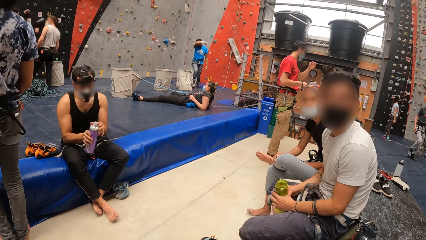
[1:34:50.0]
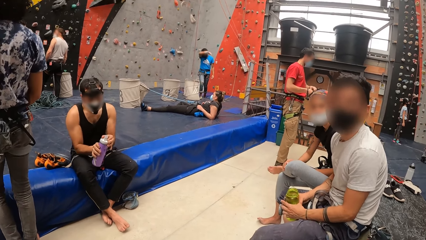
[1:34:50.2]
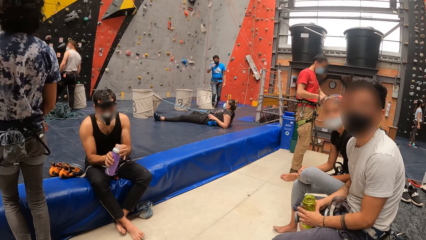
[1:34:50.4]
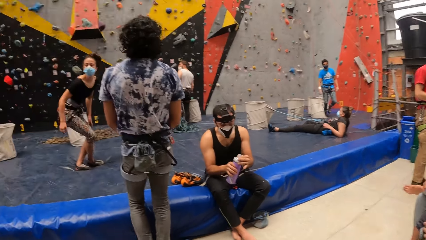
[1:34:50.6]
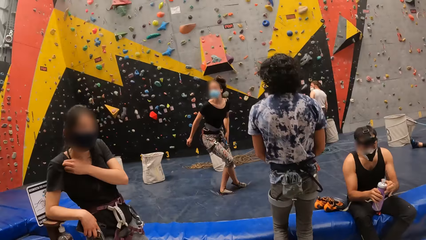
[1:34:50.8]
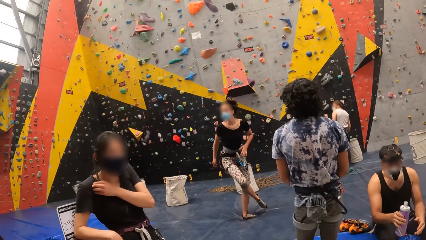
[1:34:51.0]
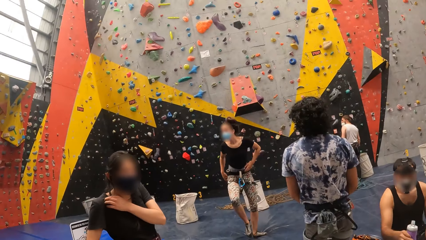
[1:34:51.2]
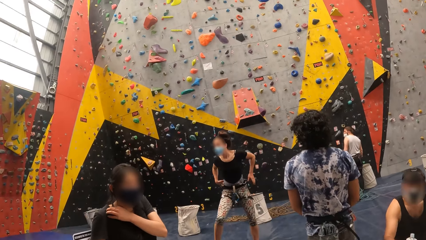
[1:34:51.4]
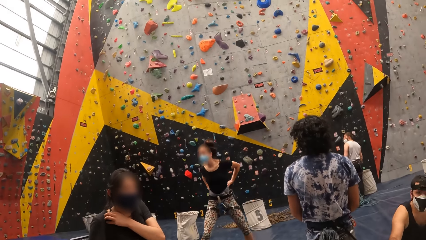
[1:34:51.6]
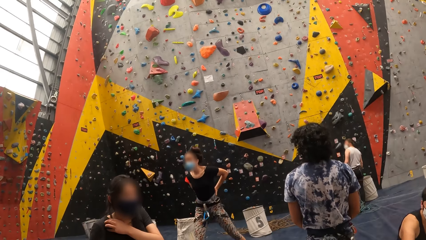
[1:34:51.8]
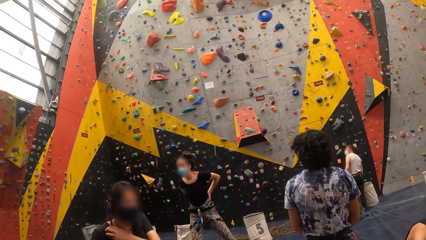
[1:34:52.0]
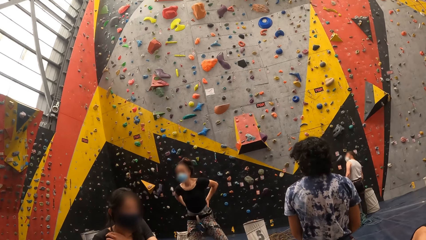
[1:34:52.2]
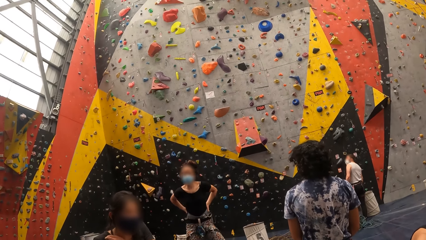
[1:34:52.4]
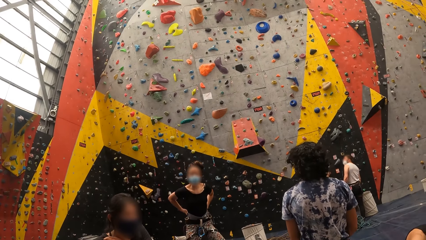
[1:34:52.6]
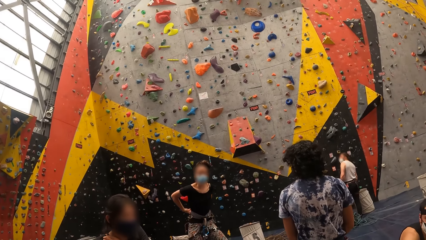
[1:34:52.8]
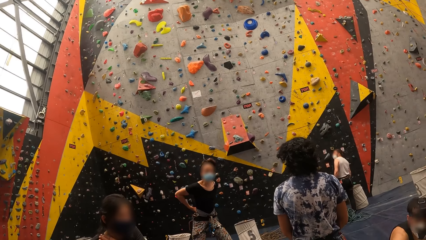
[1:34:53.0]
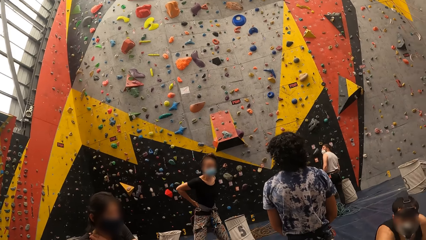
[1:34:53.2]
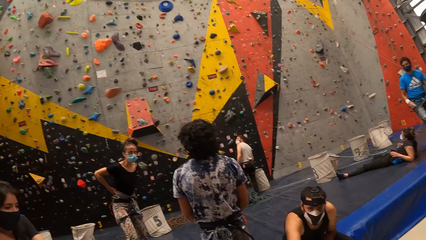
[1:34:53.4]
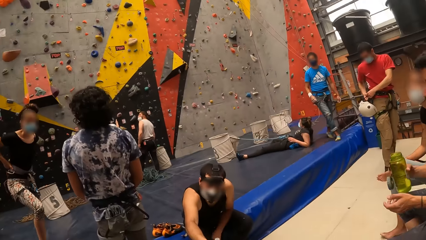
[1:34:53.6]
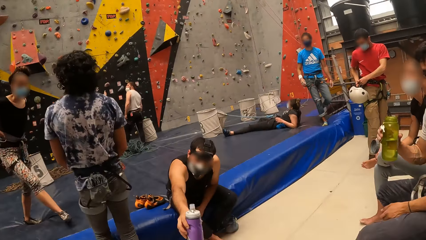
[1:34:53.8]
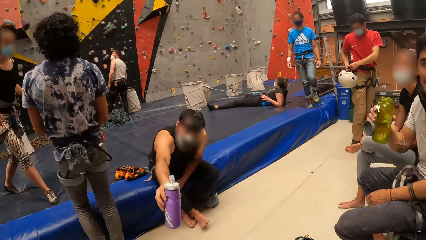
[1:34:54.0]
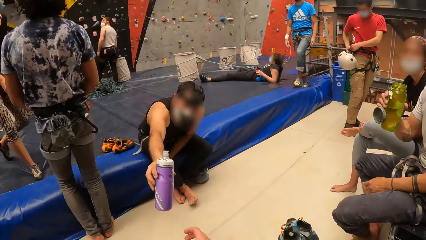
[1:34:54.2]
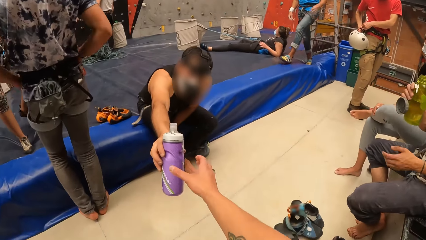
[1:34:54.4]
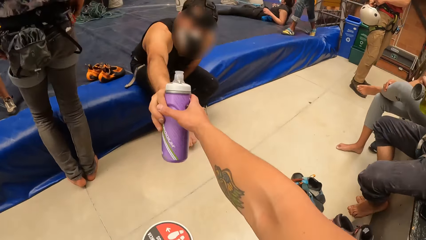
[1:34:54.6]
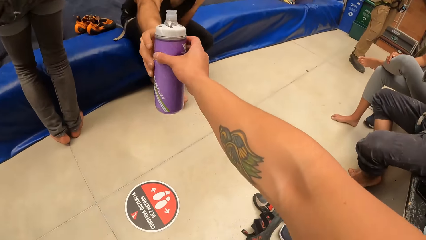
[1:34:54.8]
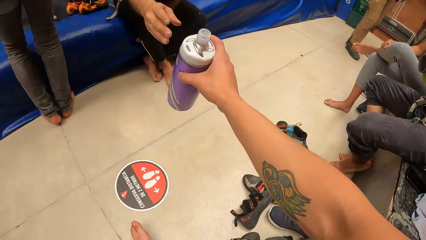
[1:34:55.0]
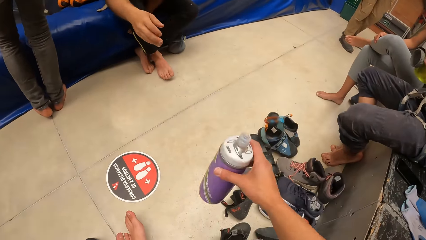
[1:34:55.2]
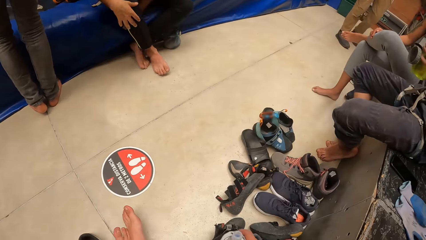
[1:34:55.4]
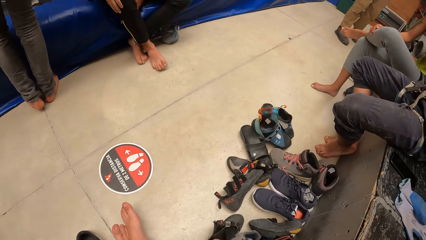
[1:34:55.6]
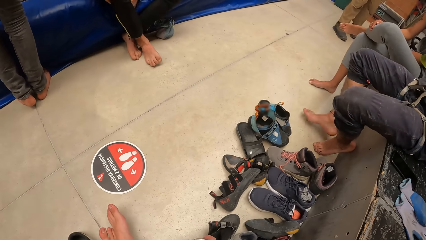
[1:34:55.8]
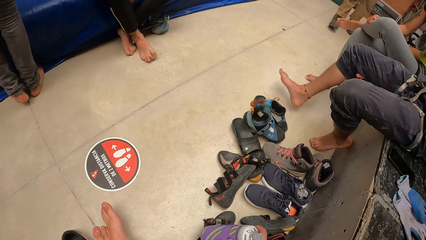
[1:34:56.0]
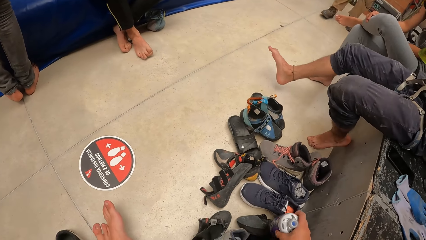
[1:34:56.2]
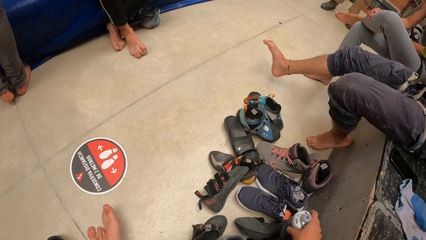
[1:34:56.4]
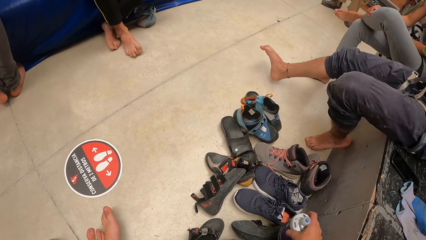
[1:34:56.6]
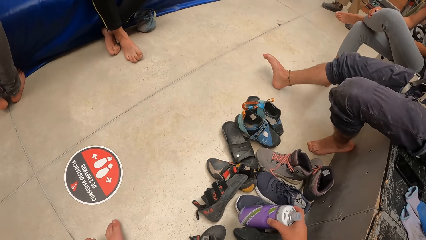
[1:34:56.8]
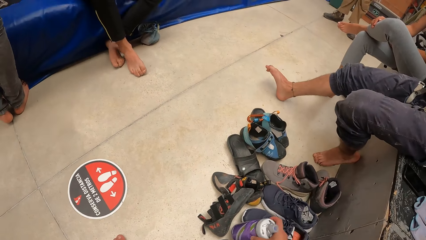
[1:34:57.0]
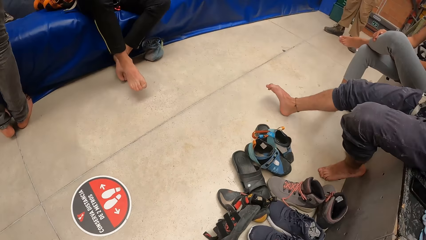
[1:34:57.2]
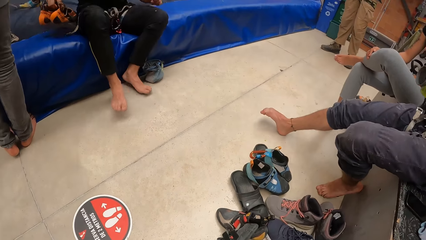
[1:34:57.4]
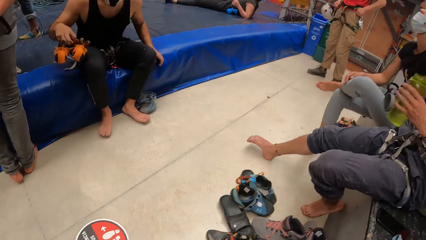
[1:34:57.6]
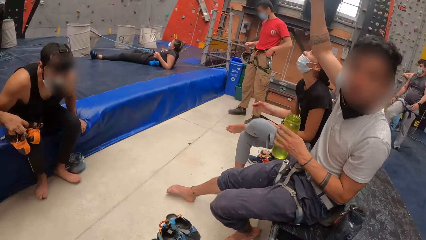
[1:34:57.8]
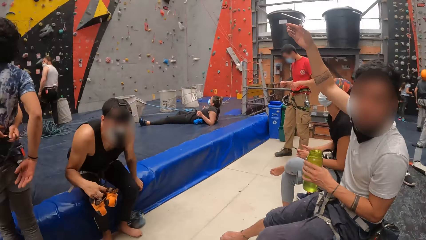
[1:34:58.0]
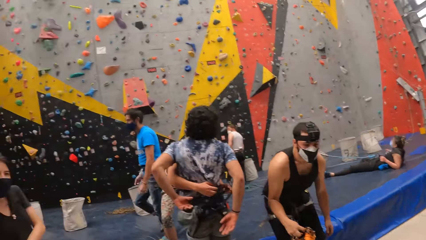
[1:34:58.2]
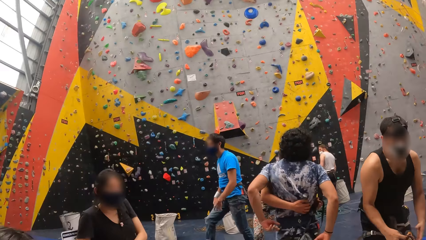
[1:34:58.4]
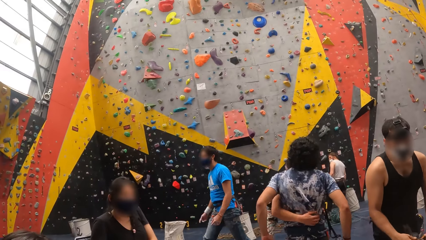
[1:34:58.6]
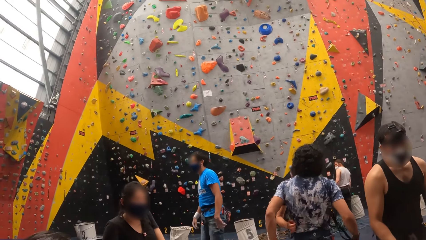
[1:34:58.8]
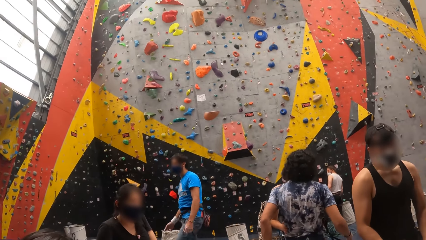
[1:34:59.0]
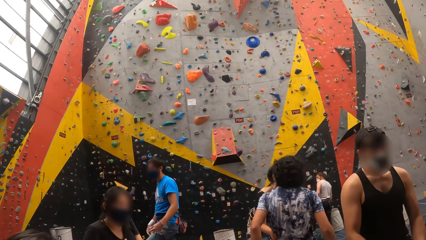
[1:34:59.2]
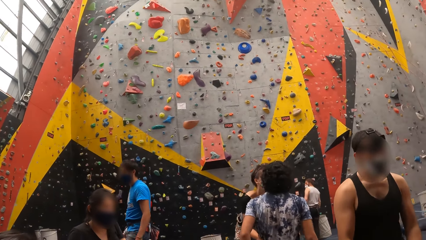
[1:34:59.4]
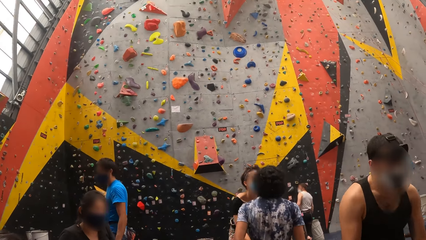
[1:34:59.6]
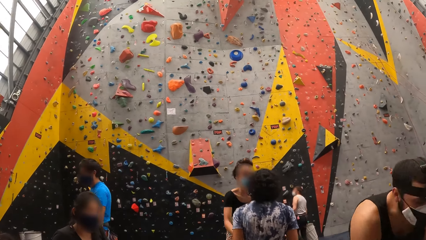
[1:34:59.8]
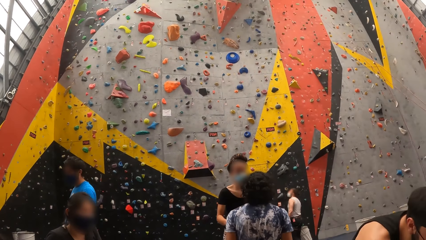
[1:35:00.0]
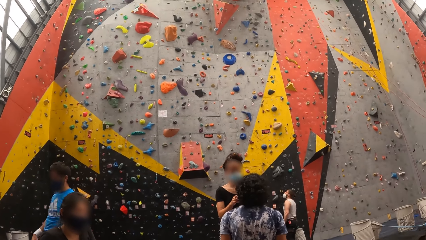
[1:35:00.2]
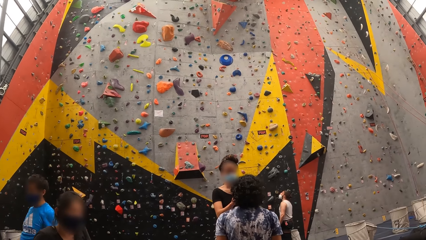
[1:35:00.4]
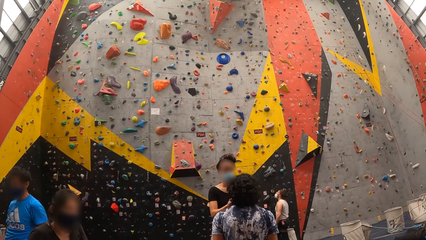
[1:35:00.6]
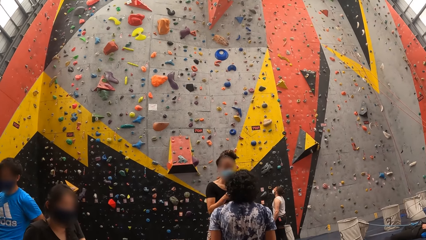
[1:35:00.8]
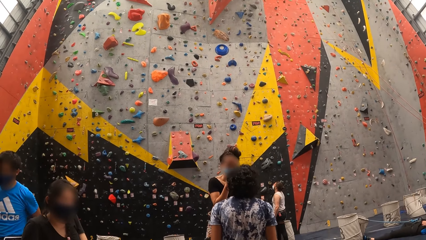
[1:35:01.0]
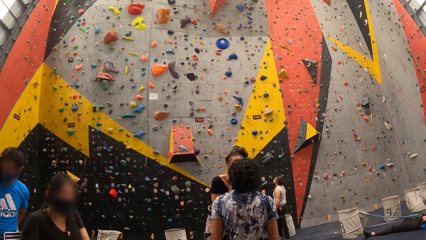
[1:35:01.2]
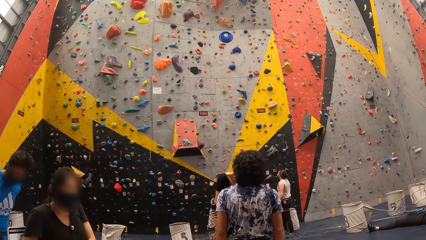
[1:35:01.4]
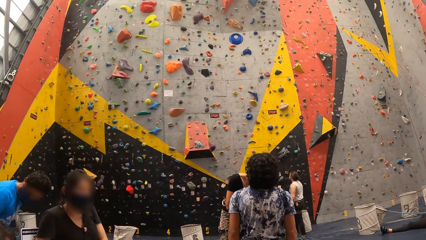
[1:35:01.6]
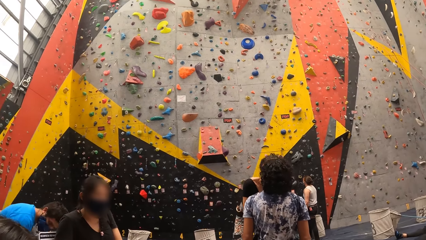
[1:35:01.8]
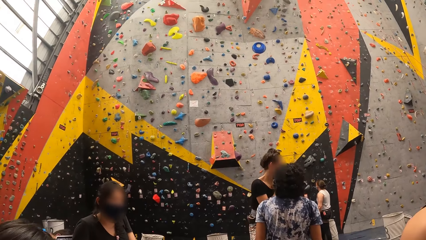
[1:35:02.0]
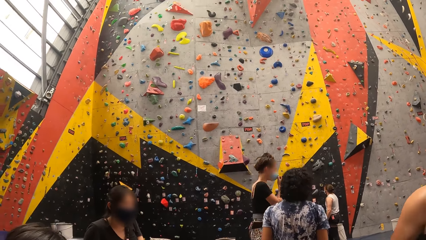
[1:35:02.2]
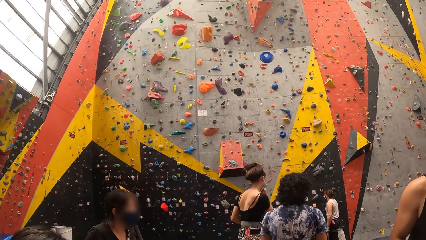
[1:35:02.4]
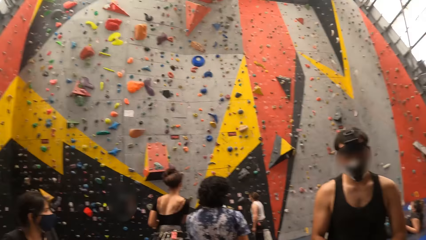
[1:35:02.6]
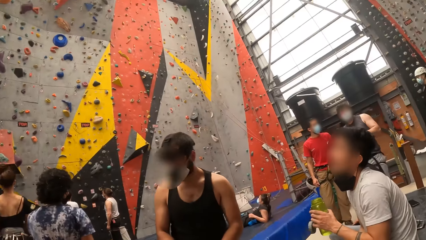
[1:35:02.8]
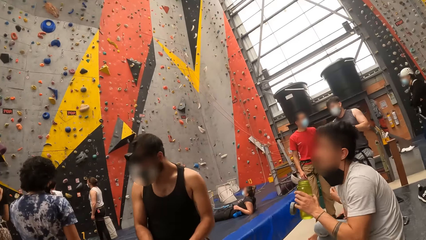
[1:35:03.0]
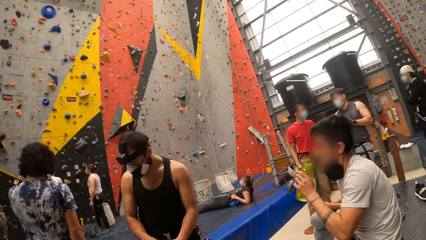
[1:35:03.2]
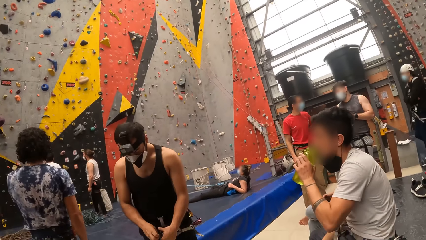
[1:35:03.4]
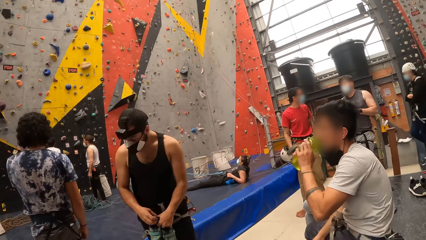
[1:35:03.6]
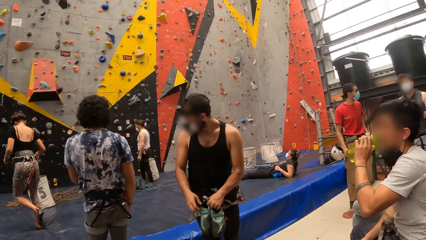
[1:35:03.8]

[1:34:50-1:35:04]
The camera wearer takes a bottle of water from a man. They put the bottle of water on the ground. They hold the bottle of water. They look around.

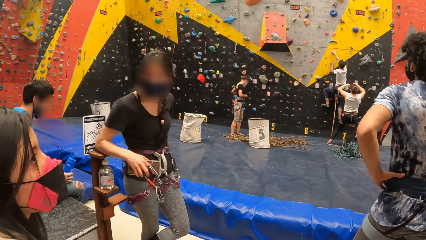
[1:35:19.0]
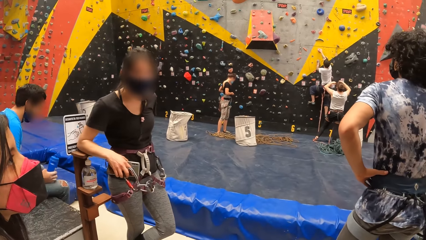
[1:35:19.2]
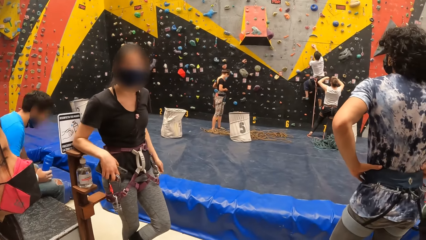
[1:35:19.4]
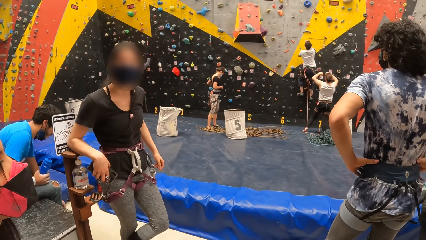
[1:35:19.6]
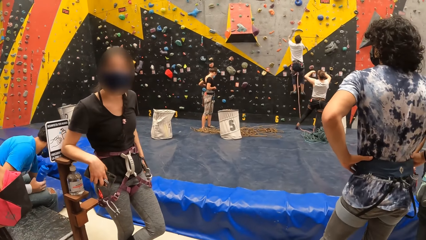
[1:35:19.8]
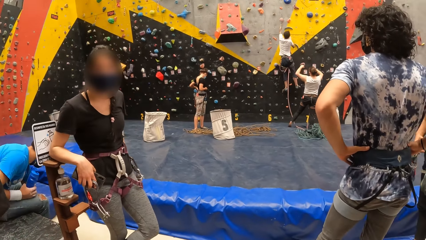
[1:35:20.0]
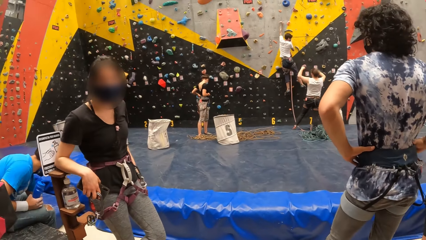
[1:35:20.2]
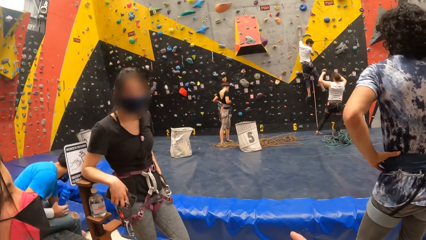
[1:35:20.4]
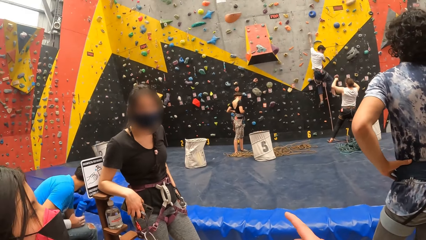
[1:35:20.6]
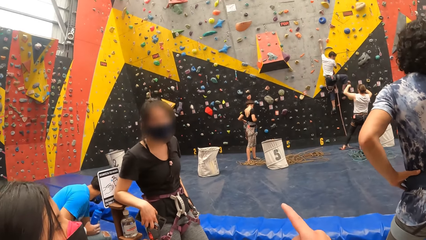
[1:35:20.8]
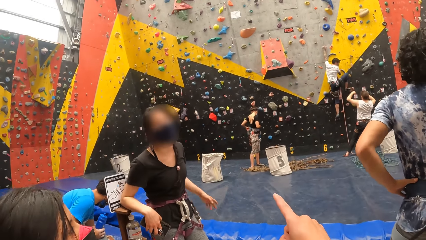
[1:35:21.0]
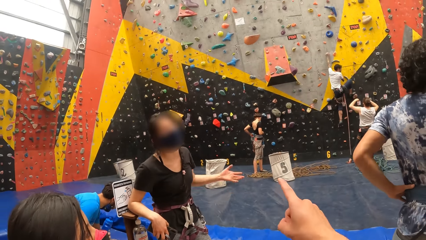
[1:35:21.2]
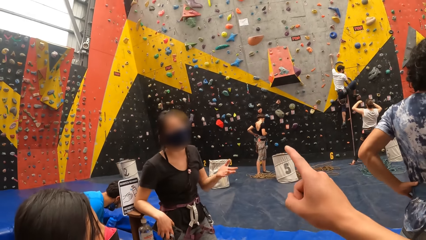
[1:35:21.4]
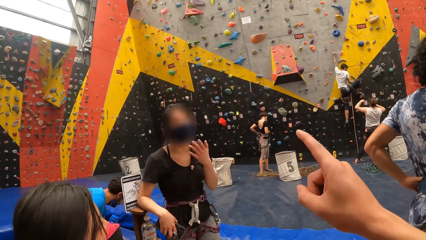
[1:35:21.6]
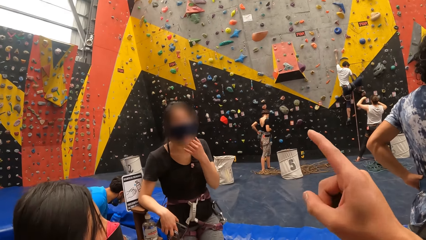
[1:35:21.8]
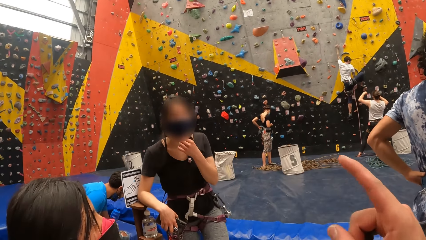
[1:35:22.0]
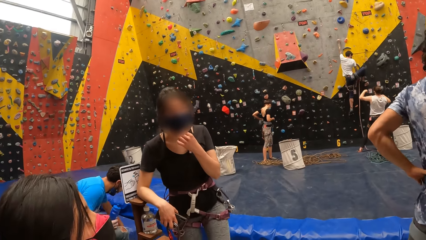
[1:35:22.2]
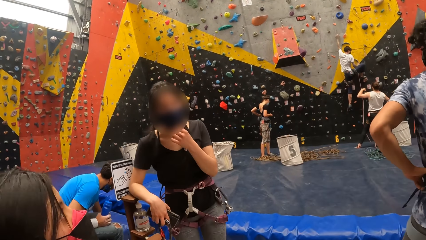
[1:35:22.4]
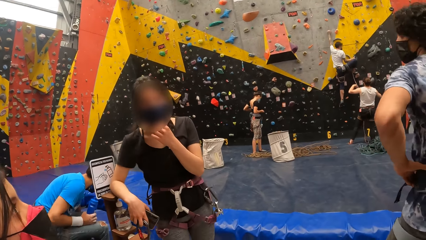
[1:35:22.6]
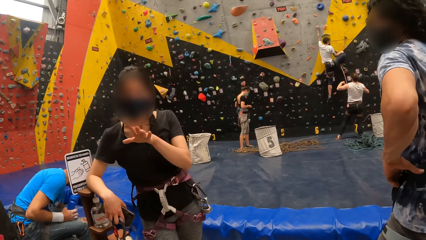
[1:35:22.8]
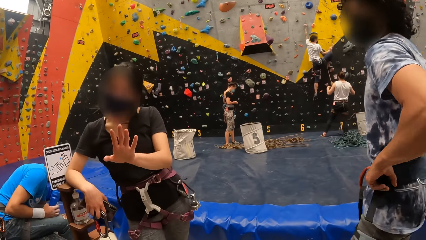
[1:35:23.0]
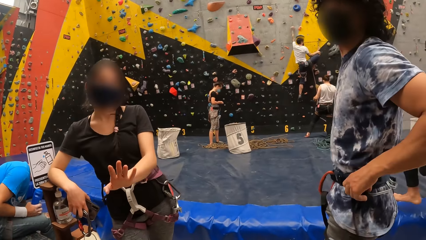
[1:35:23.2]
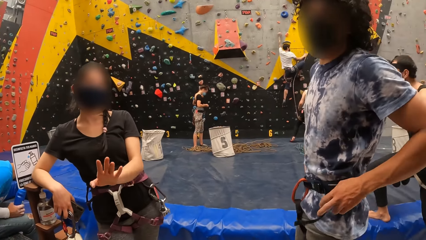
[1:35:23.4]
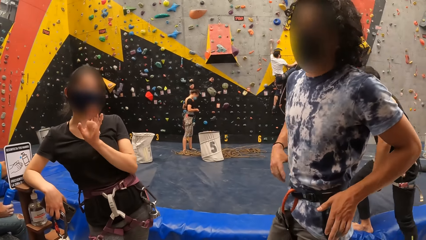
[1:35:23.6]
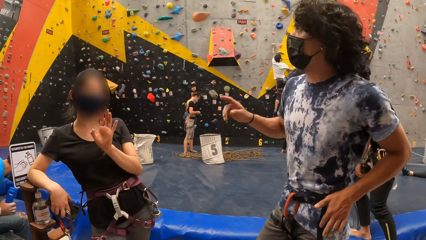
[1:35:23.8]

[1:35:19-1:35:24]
A woman interacts with the camera wearer. The camera wearer points a finger at the wall.
